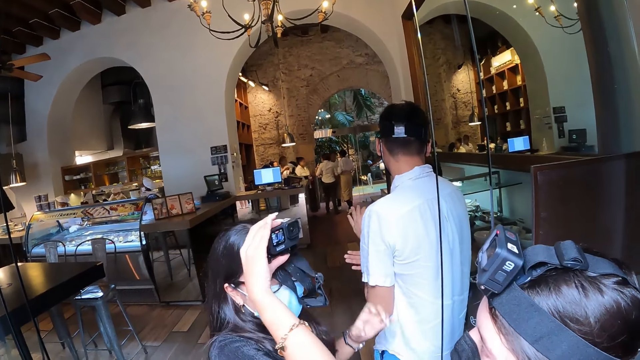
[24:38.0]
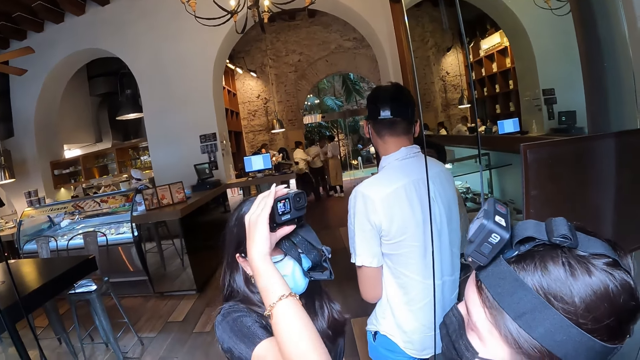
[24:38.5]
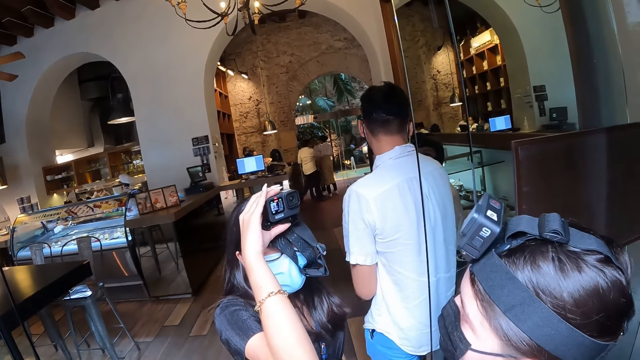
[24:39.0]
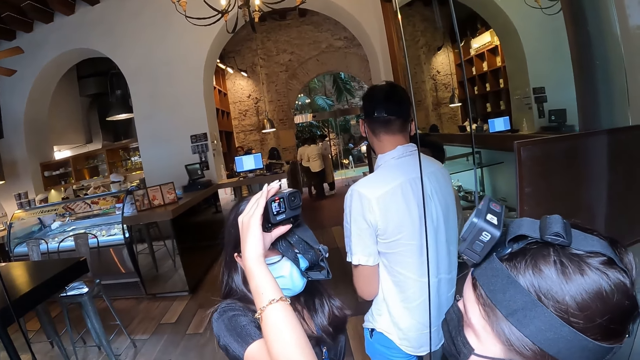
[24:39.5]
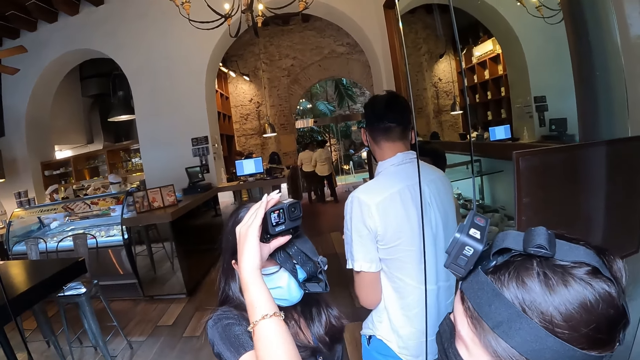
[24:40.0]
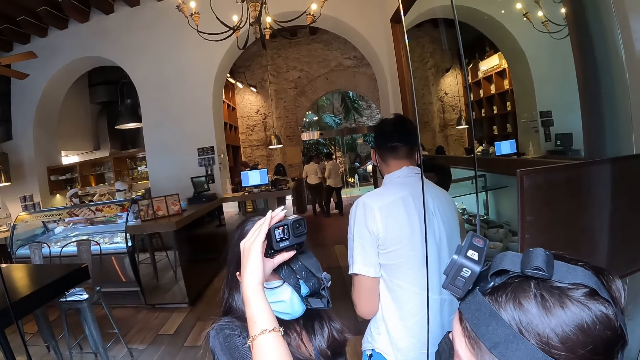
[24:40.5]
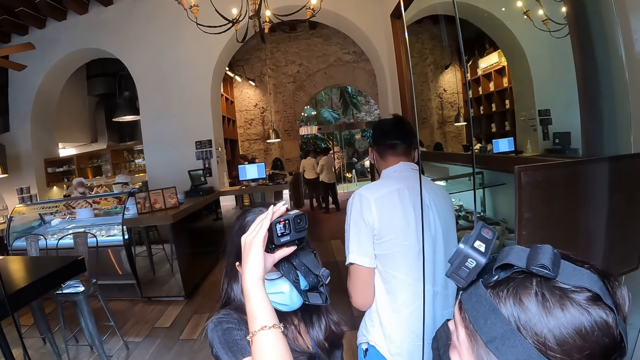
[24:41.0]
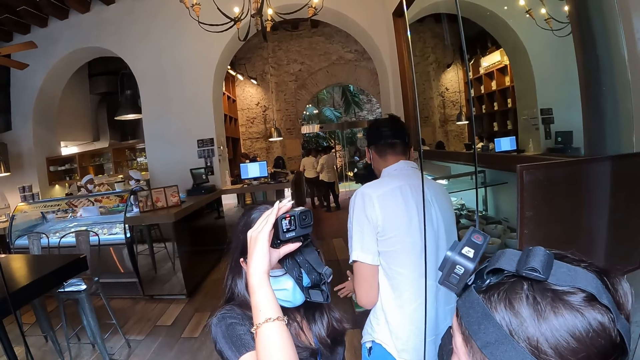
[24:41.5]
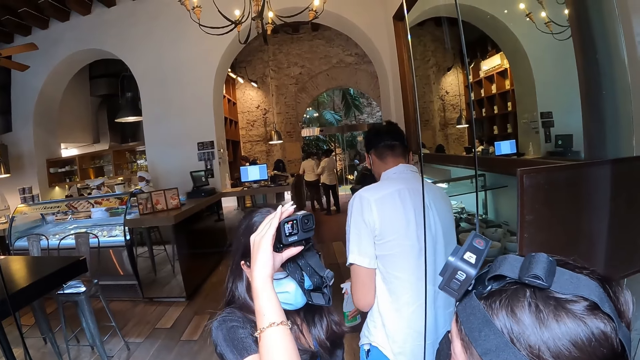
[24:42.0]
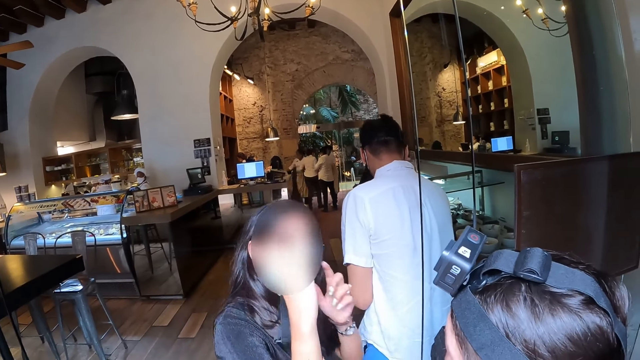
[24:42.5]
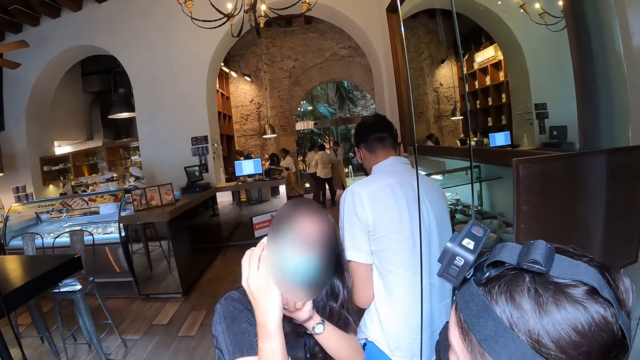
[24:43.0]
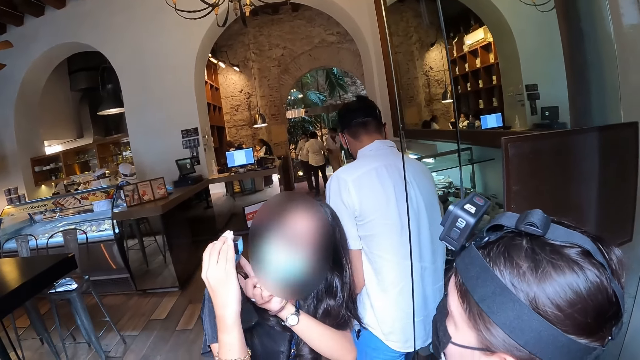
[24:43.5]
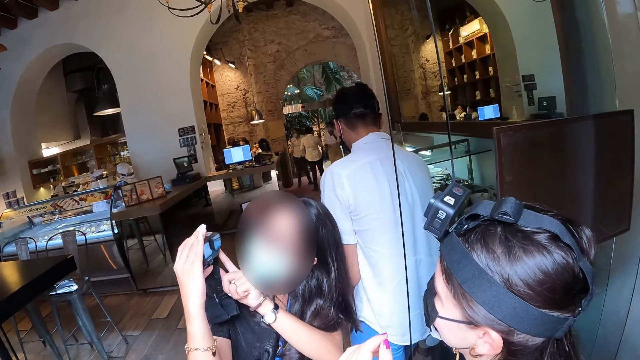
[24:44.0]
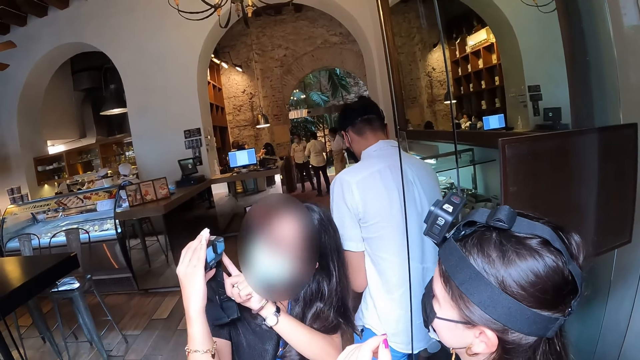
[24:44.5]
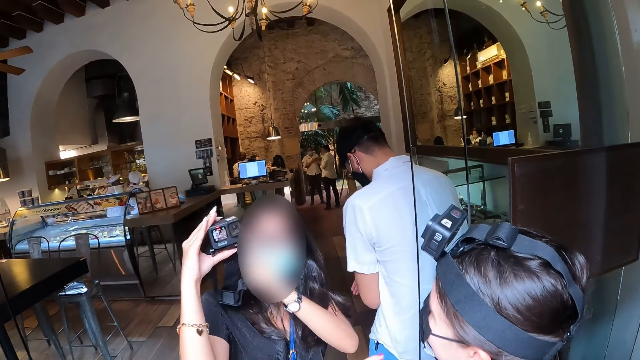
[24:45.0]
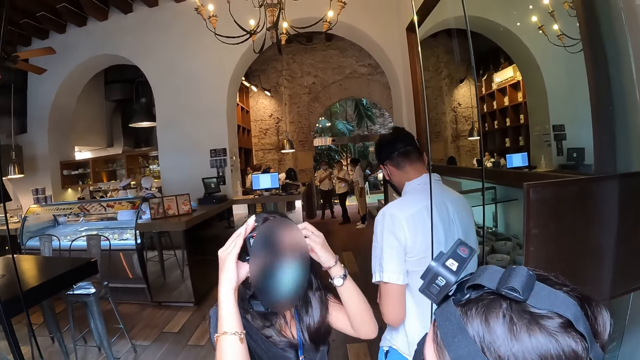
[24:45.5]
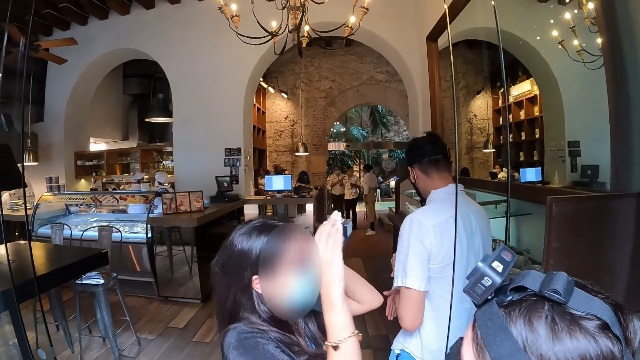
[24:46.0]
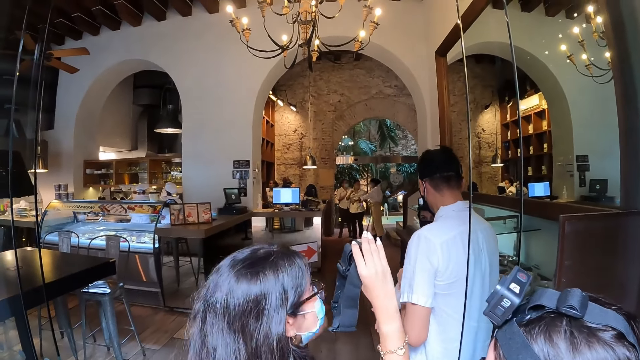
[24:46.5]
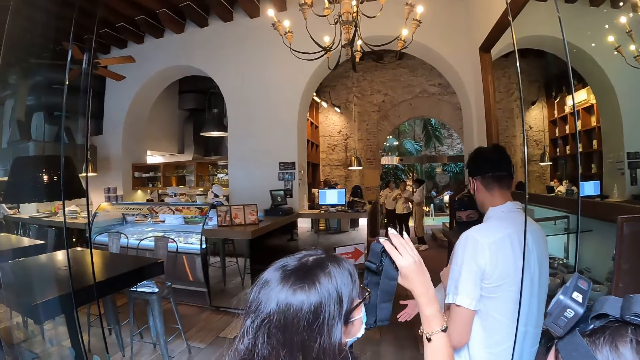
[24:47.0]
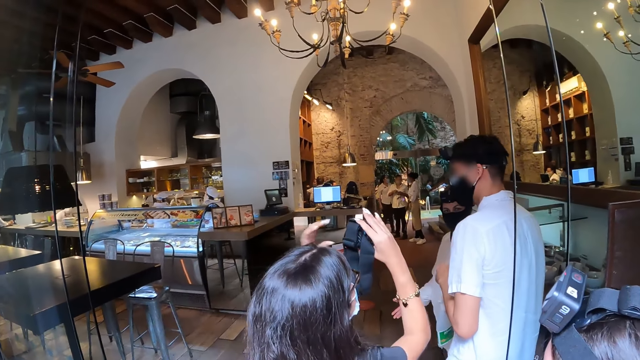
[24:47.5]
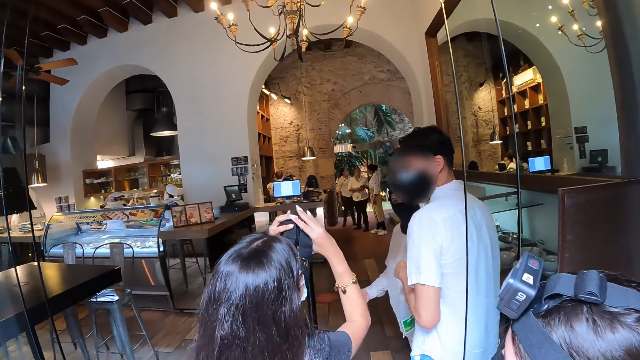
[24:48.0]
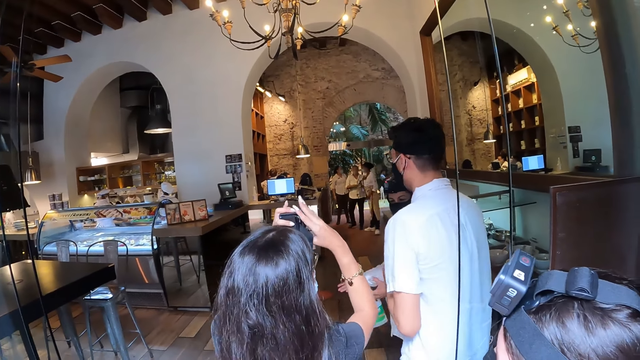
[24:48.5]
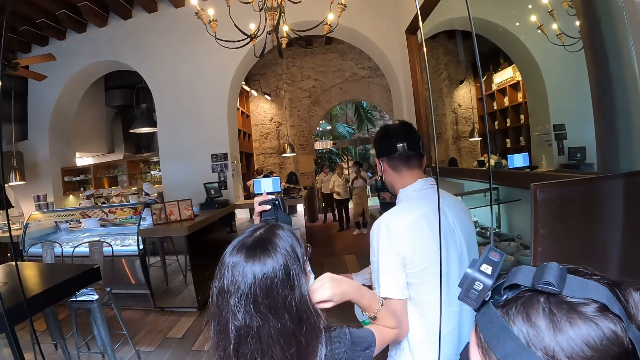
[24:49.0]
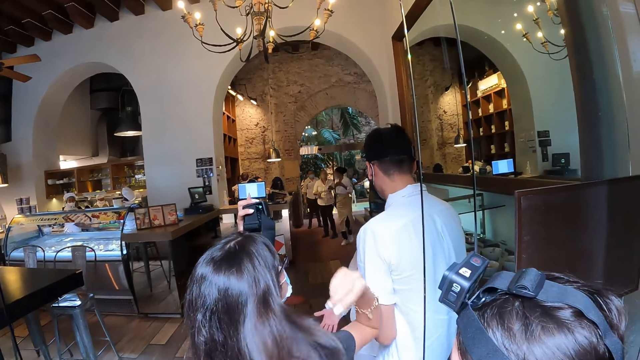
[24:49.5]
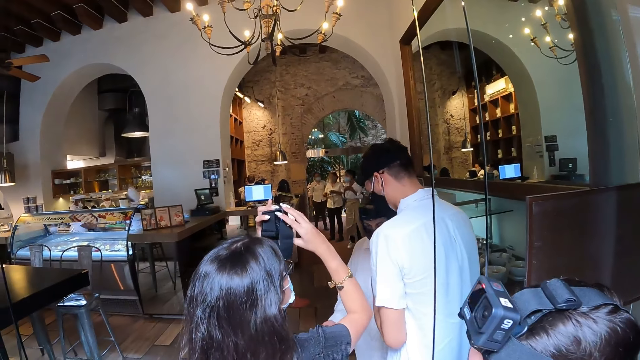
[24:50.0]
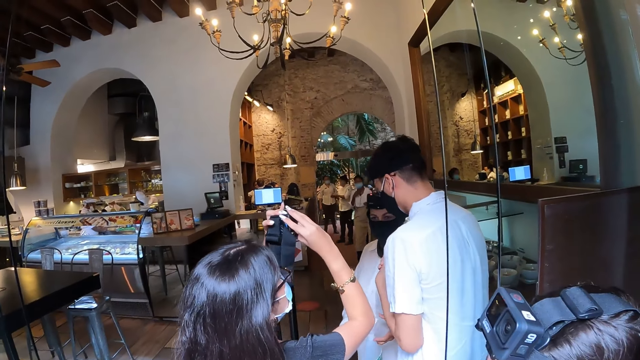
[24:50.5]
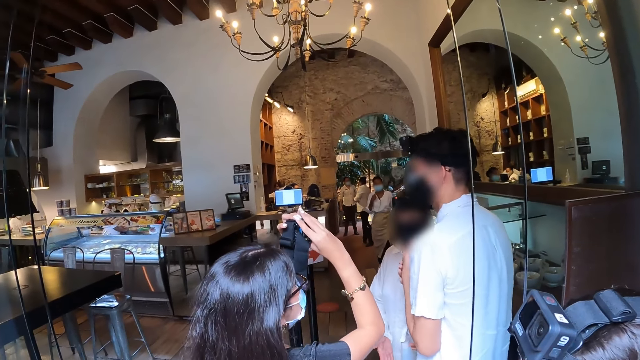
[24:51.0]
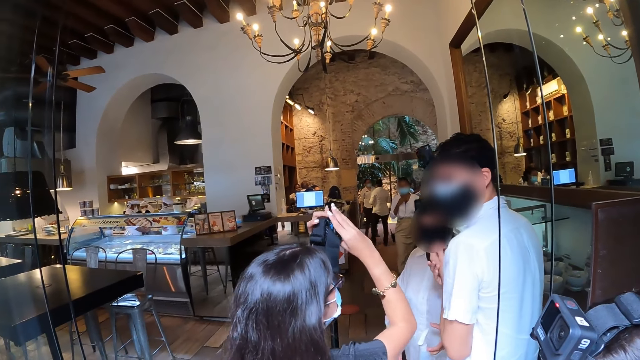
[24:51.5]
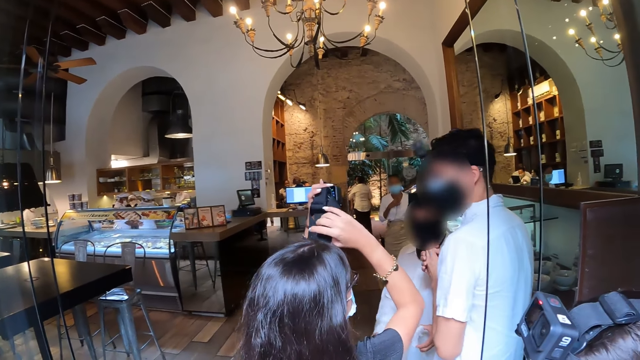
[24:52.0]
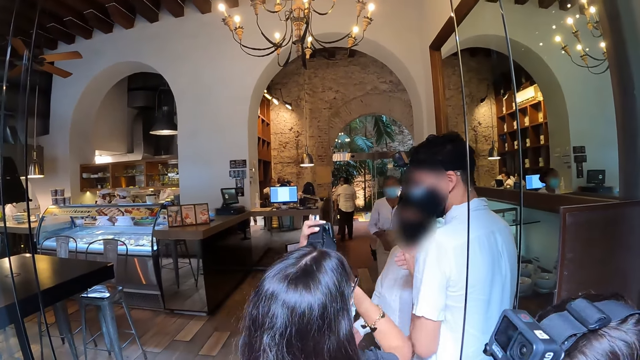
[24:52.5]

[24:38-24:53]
The woman talks to another woman. The first woman touches the camera in her right hand with her left hand. She touches her hair with her left hand, holds the camera with her left hand, and touches her hair with her right hand. The first woman uses the camera. The first woman holds the camera with both hands. A third woman converses with the first woman.

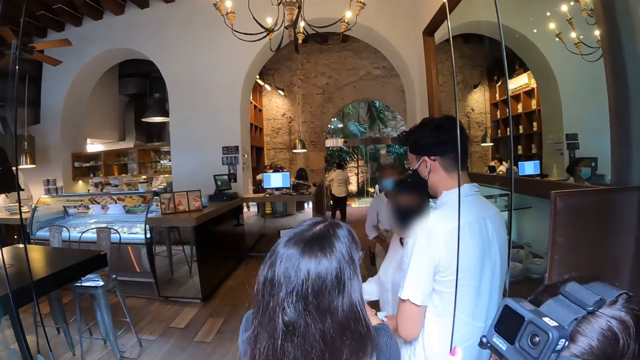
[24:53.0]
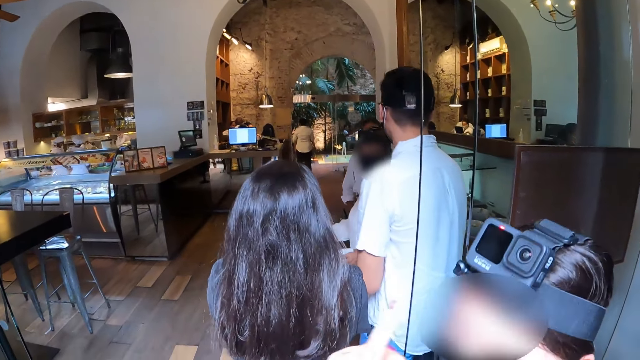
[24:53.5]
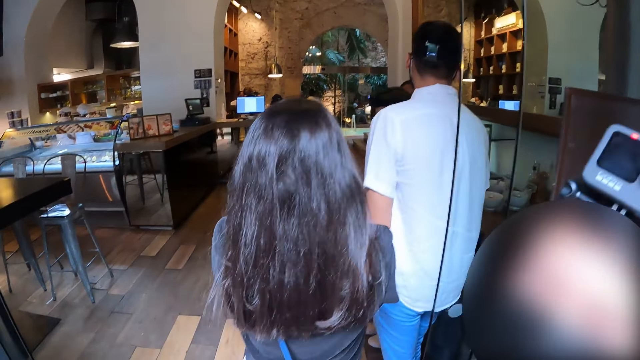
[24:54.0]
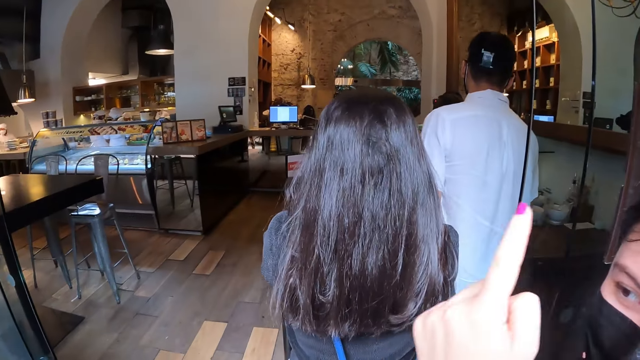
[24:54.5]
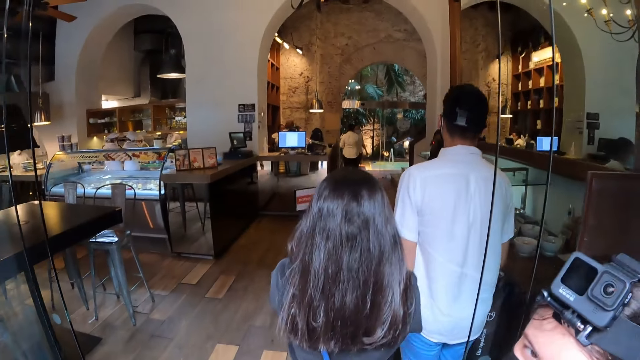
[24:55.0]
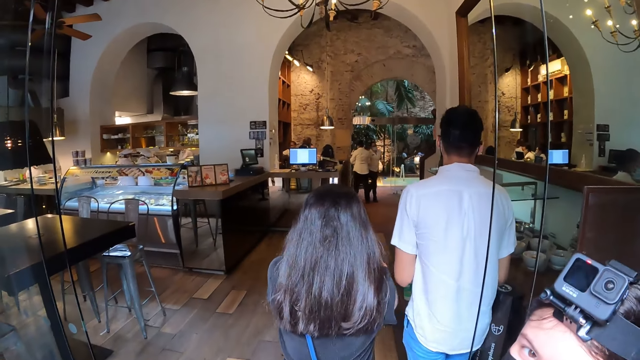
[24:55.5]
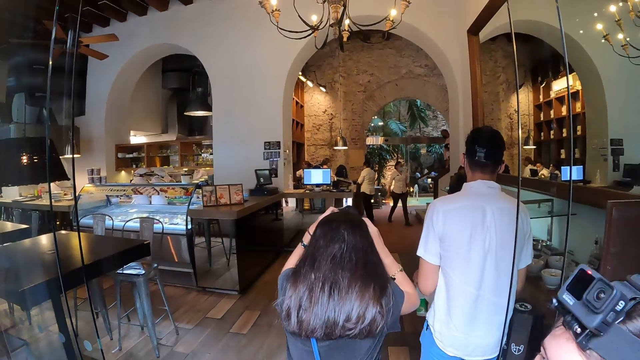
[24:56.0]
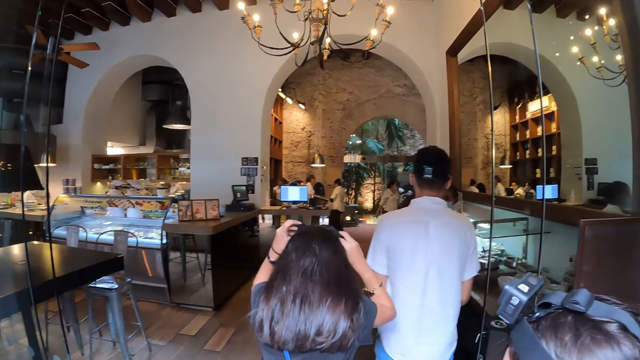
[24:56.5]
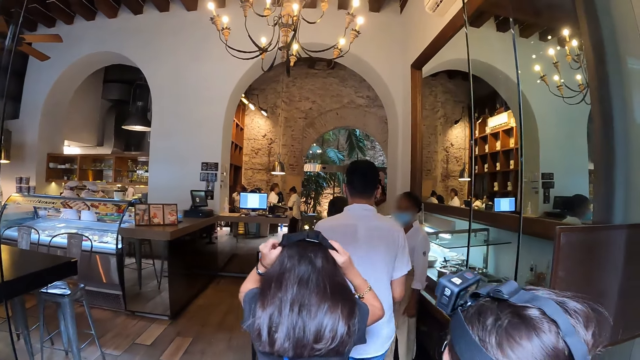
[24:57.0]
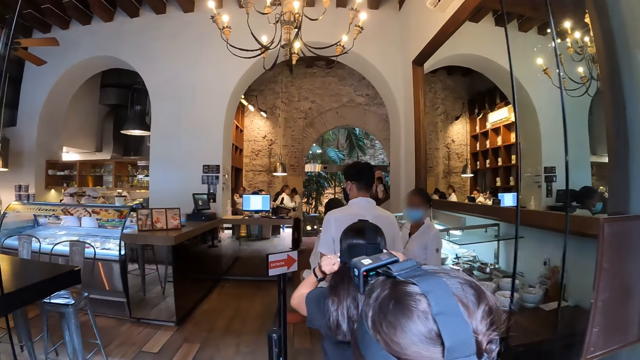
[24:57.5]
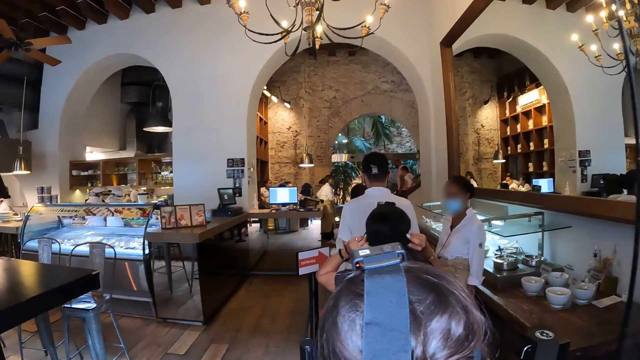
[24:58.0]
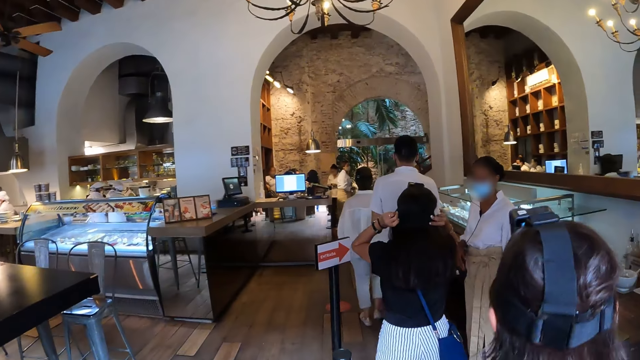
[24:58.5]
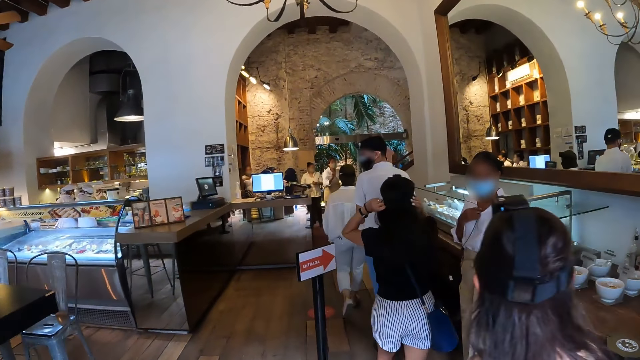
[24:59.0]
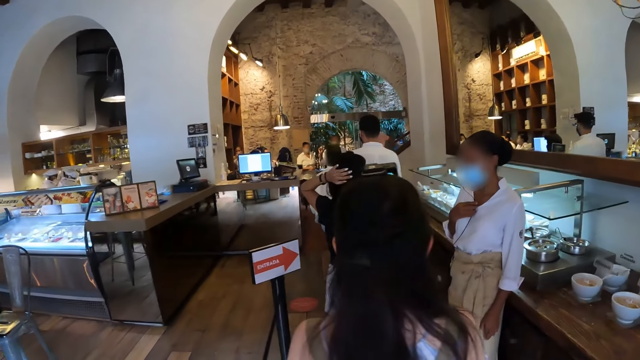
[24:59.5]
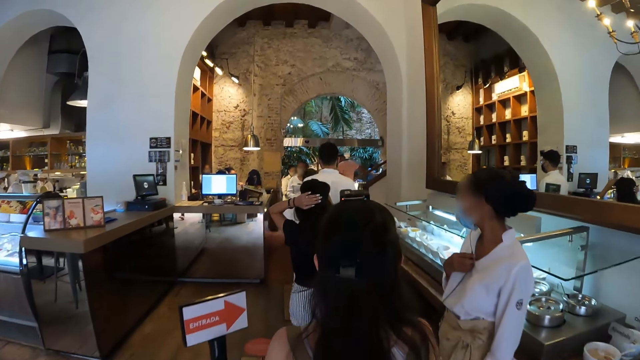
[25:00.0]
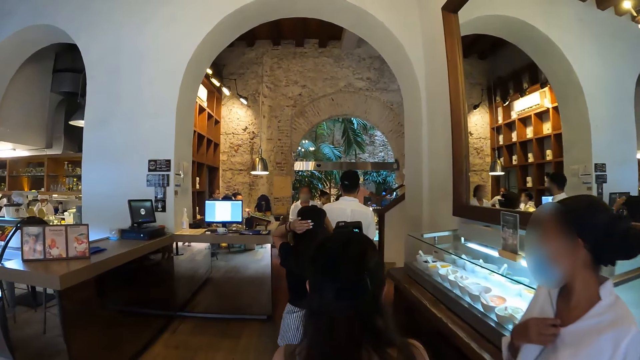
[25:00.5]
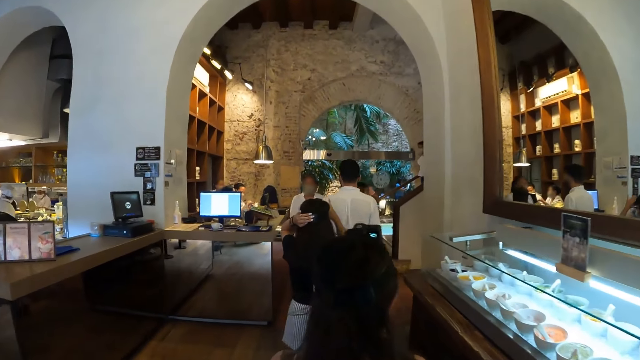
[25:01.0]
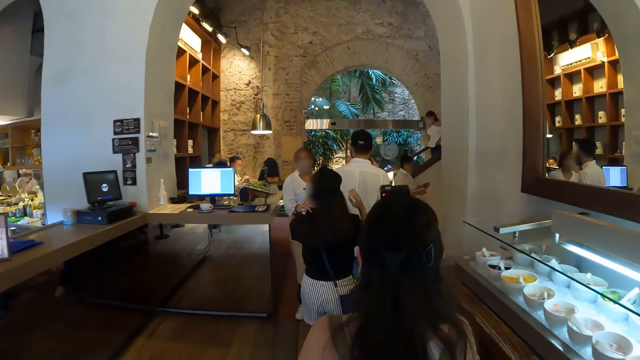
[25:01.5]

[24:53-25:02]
A woman talks to the camera wearer. The camera wearer interacts with the woman. Another woman puts the camera on her head. The camera wearer walks into the building with other people.
